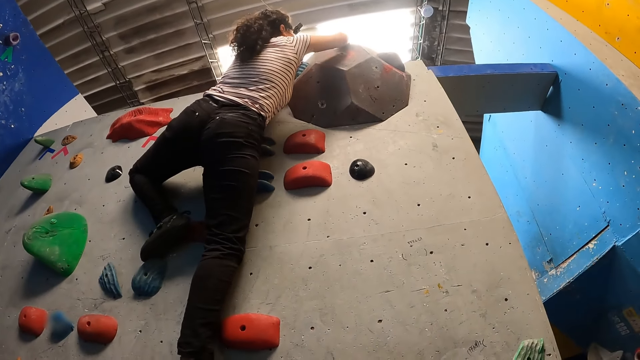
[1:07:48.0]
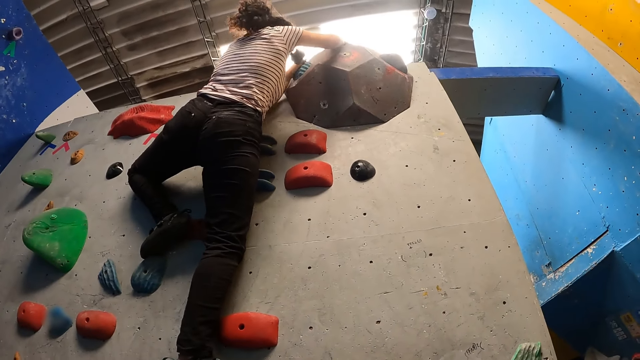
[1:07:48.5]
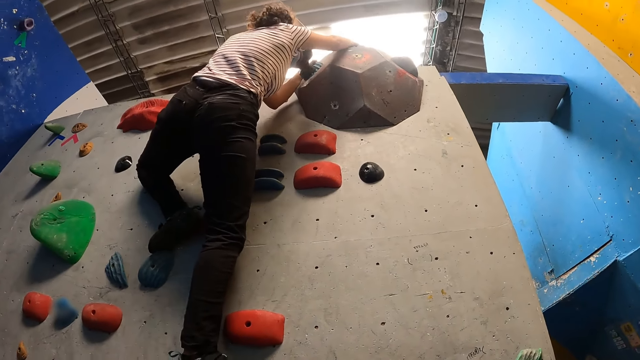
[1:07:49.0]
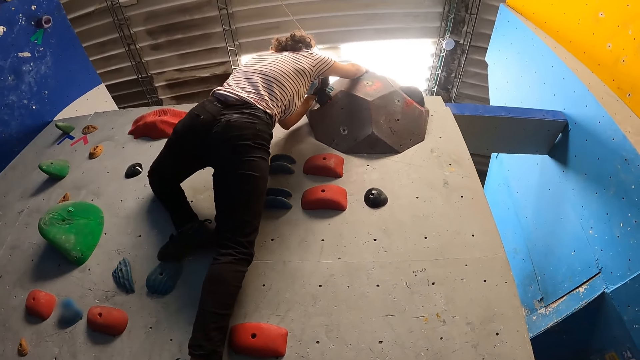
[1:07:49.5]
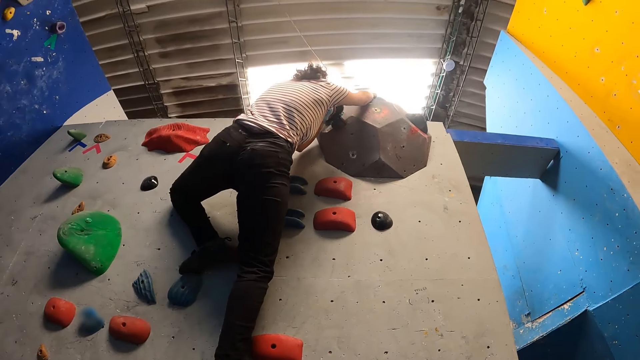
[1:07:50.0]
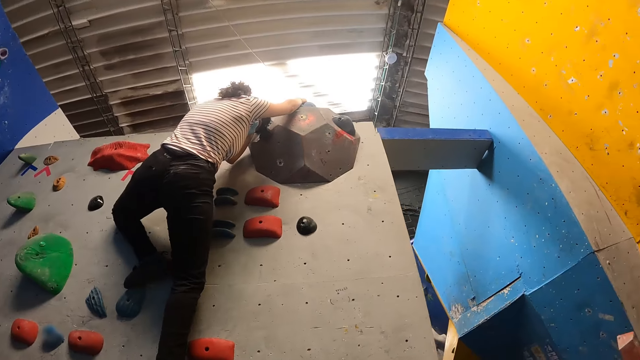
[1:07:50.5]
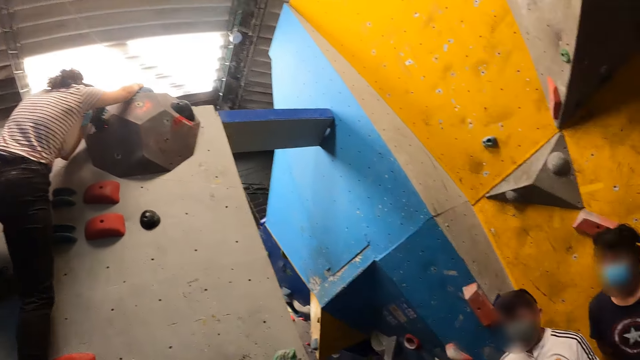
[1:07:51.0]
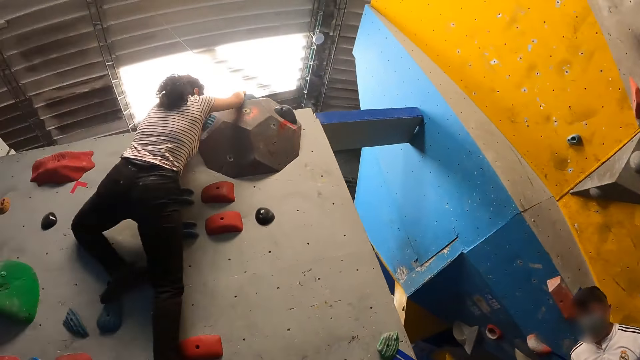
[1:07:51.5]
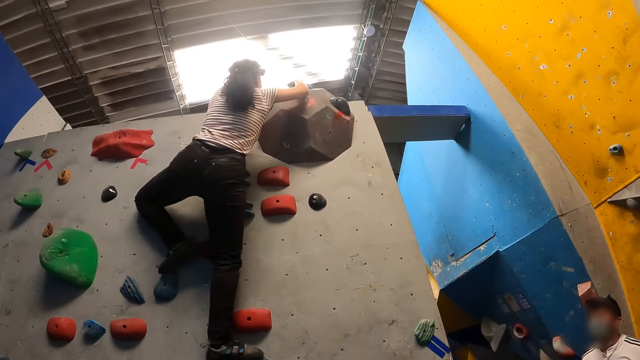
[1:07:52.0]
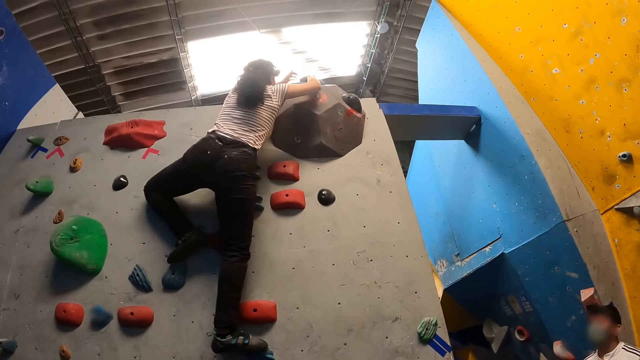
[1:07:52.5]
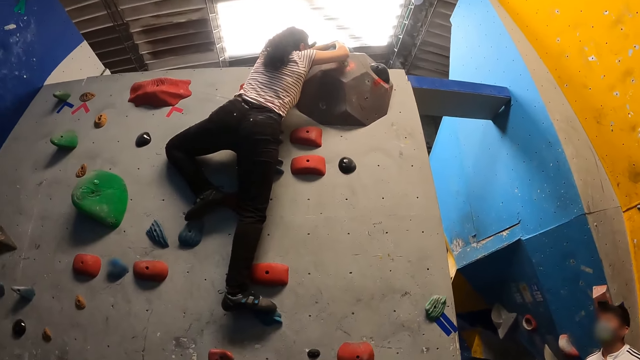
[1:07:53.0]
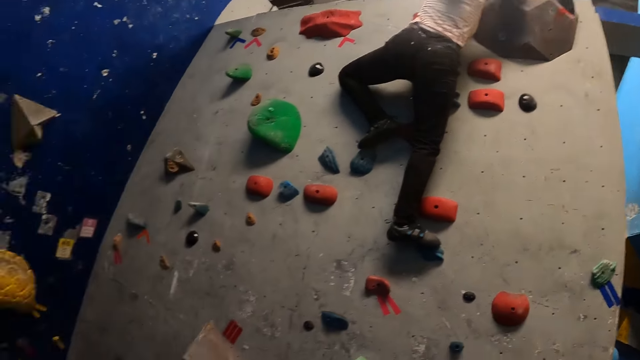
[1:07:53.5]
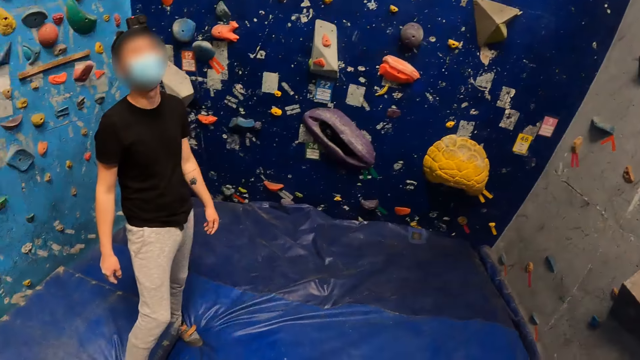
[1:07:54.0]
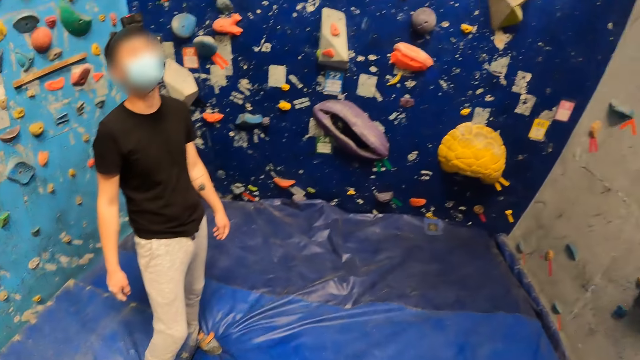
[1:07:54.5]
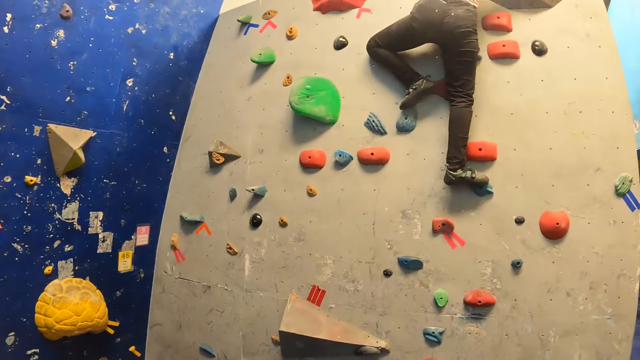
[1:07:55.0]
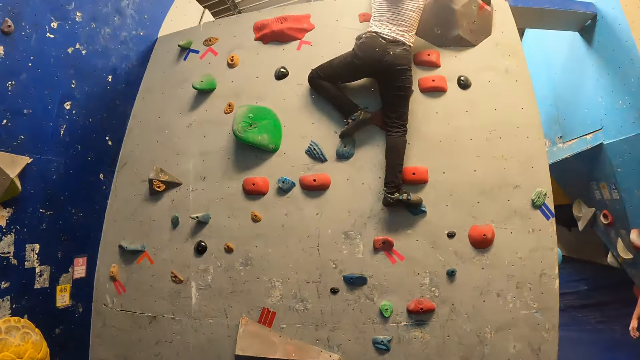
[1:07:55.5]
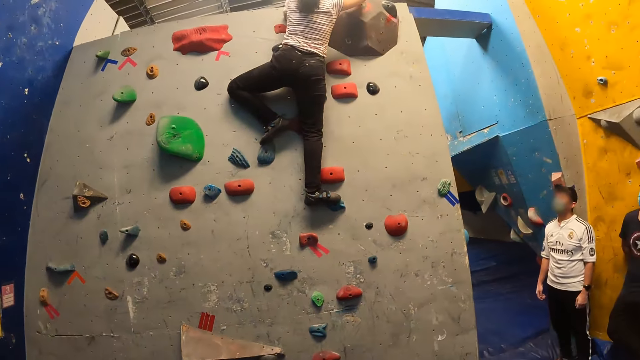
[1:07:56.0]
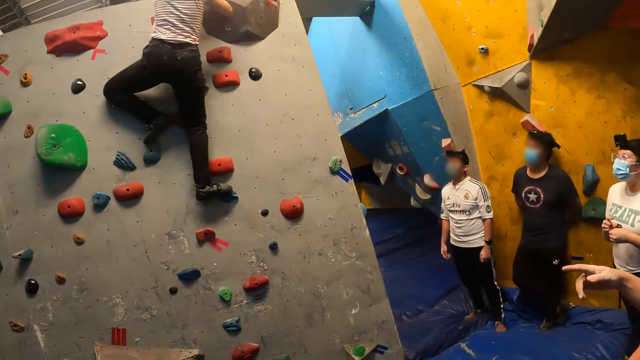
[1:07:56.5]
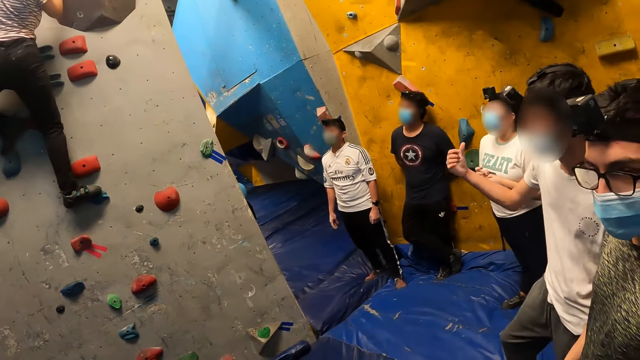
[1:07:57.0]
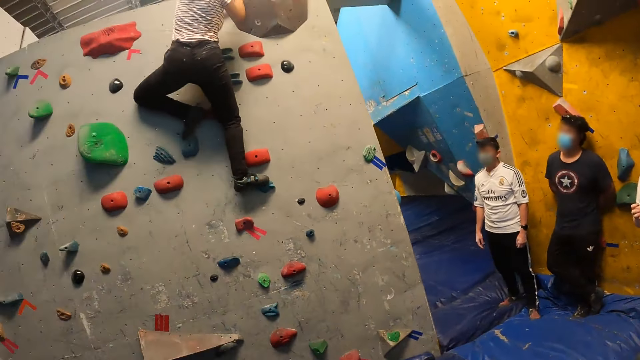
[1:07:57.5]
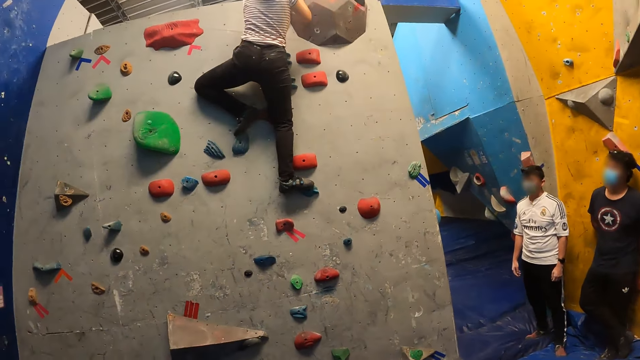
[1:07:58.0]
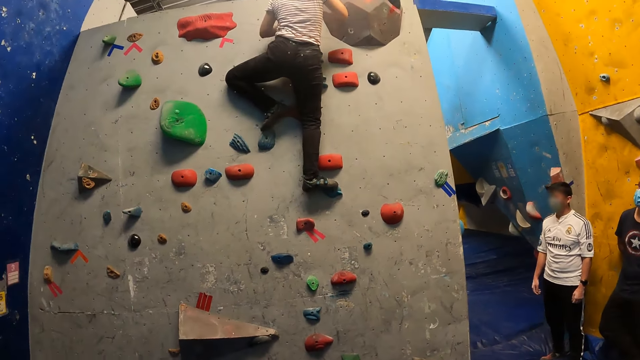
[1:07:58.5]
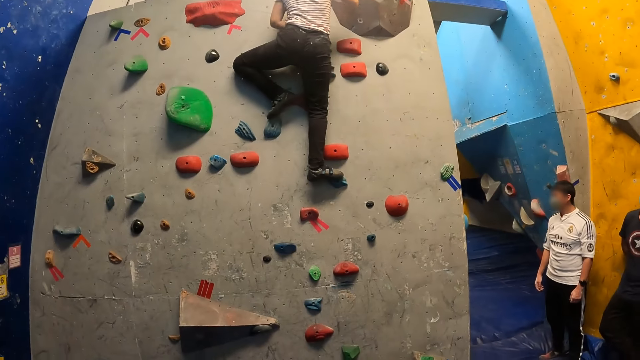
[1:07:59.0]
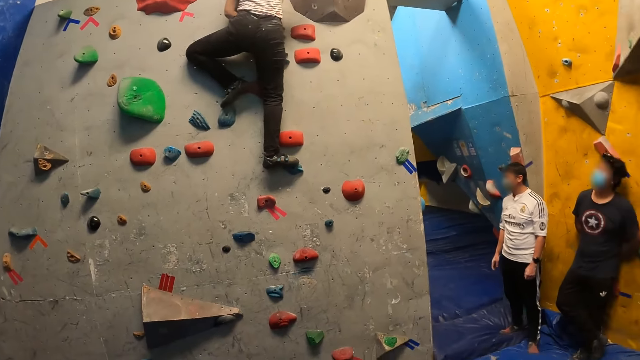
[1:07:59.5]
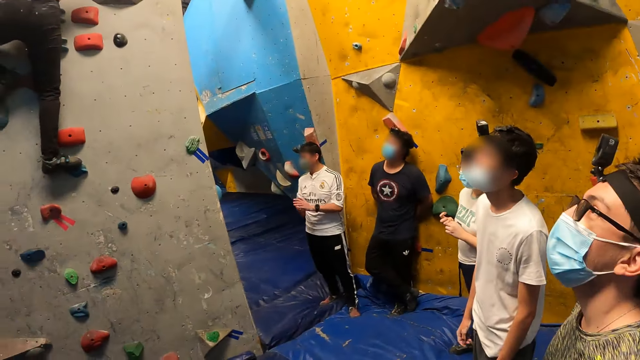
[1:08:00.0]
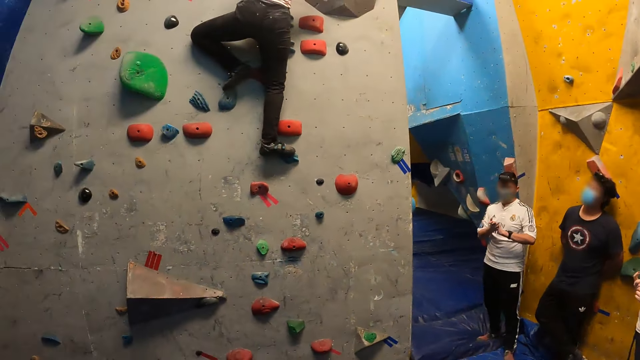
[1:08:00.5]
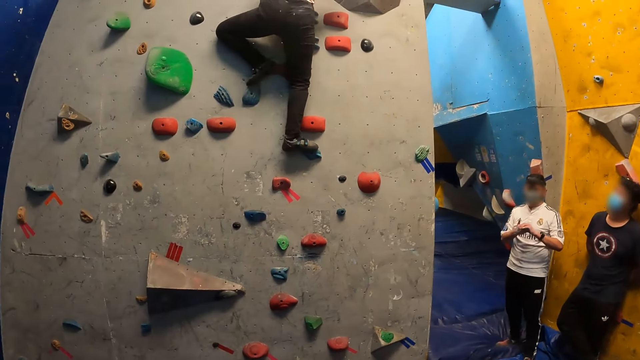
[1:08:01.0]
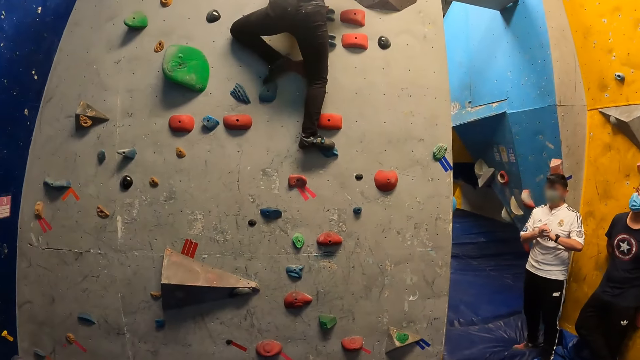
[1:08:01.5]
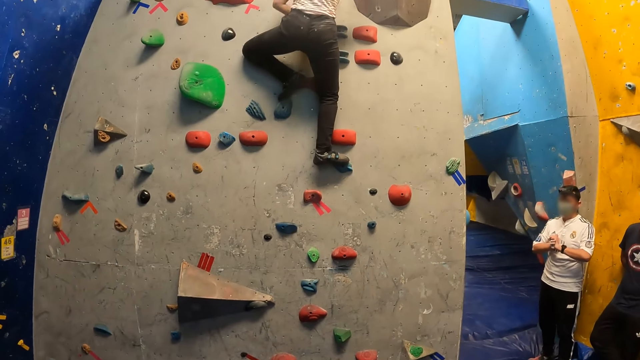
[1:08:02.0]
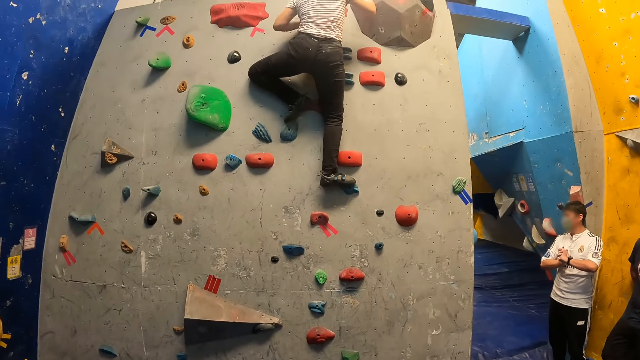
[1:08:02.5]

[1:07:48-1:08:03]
The camera wearer looks around the room. They look at a lady. They look around the room. They look at the lady. They look around the room.

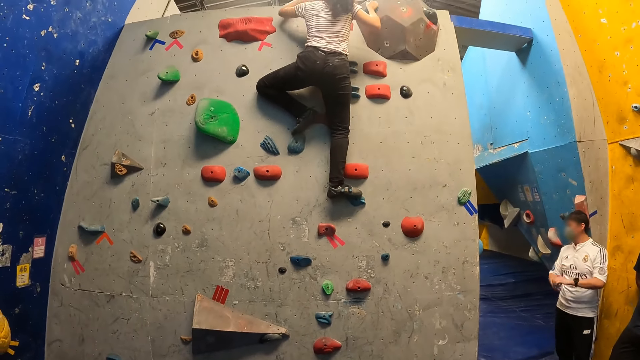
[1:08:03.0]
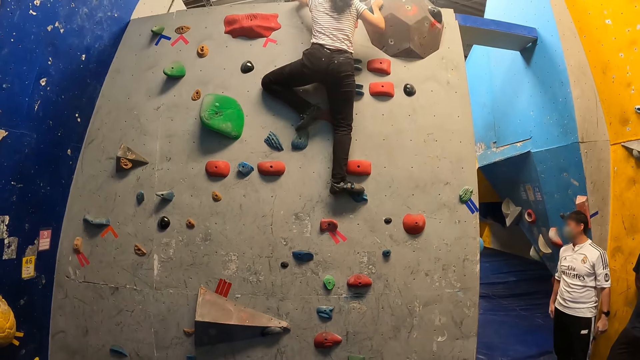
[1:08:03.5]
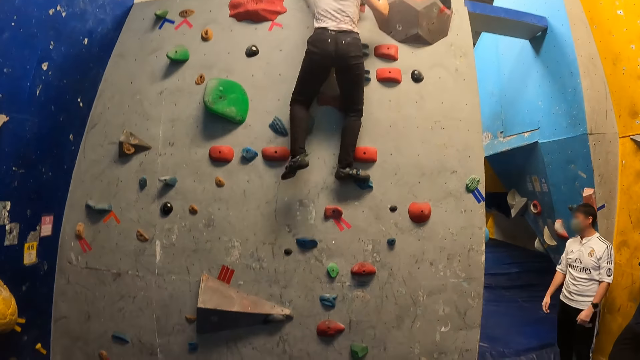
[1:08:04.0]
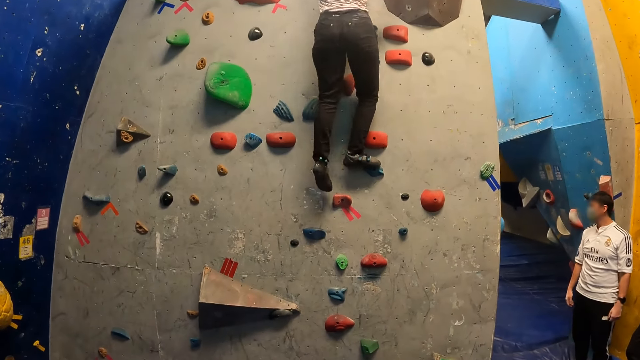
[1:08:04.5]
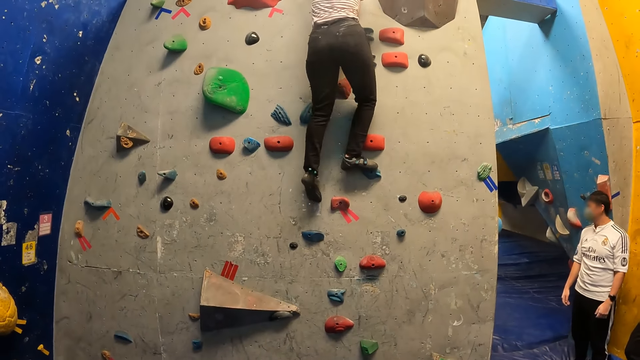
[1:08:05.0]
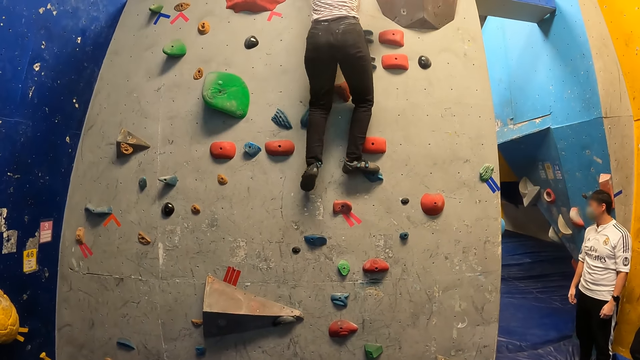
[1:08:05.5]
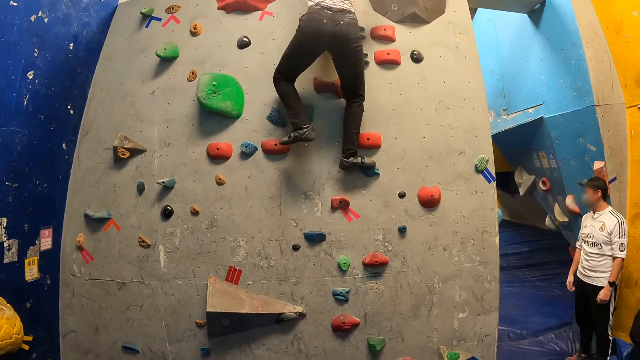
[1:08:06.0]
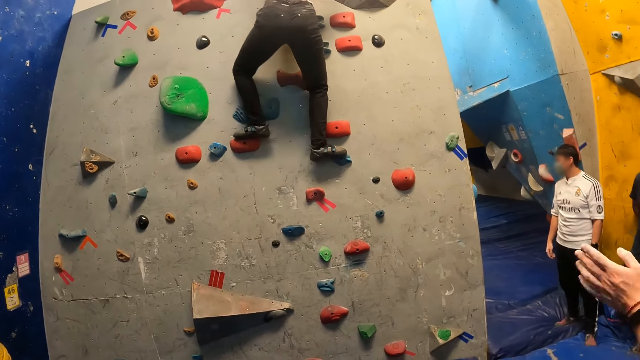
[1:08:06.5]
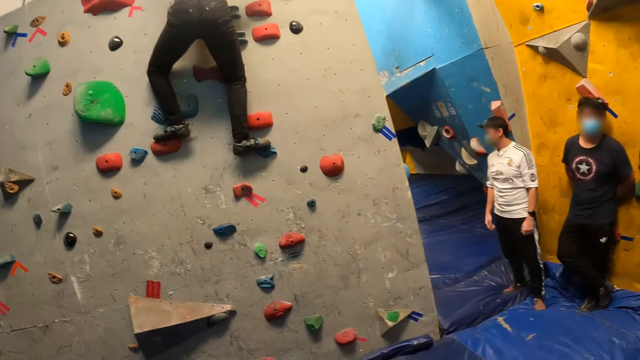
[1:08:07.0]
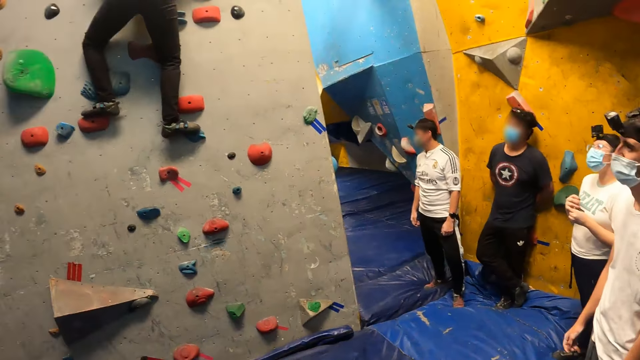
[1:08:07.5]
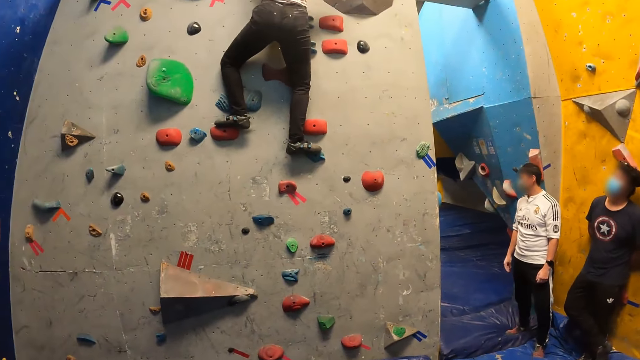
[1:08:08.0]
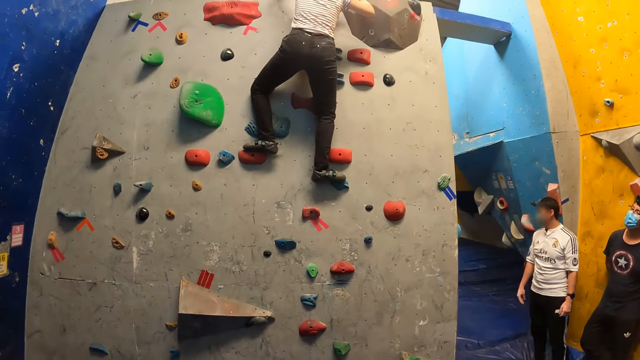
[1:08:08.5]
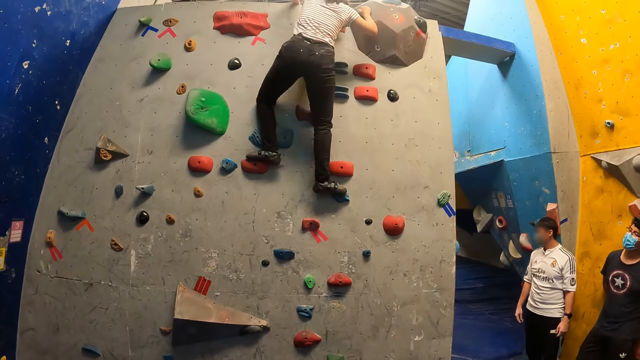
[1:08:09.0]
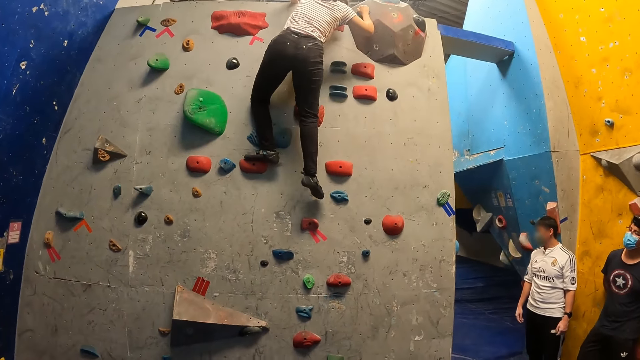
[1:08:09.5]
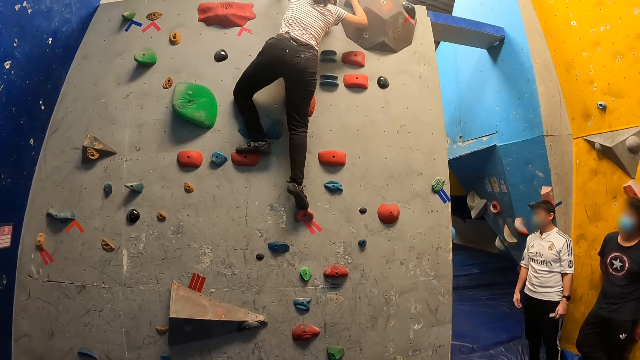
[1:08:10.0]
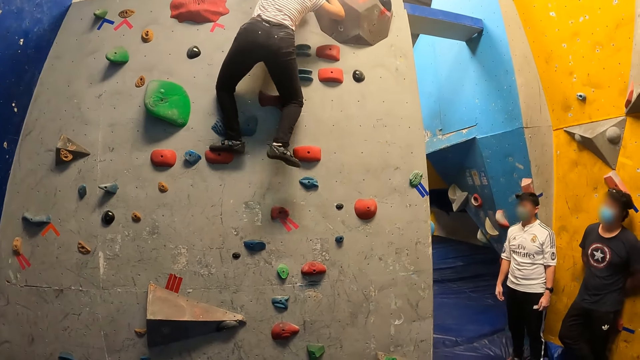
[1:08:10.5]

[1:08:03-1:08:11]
A lady climbs down. The camera wearer looks around the room.
